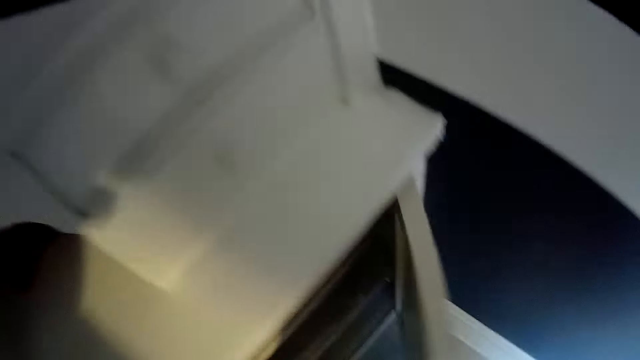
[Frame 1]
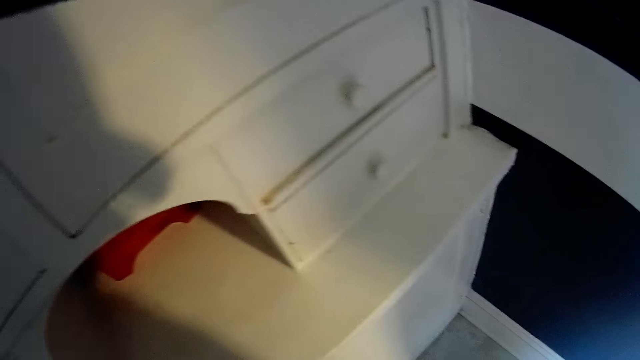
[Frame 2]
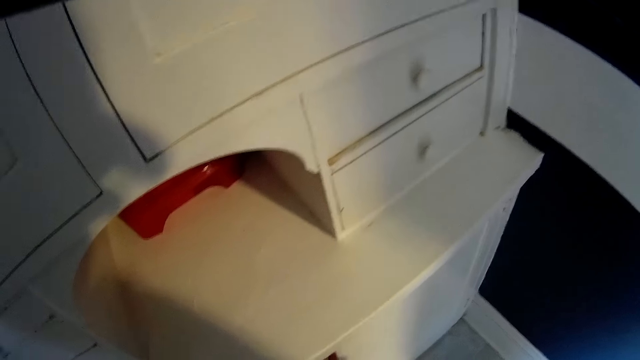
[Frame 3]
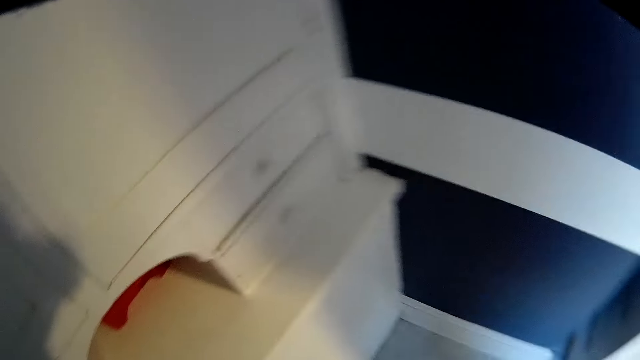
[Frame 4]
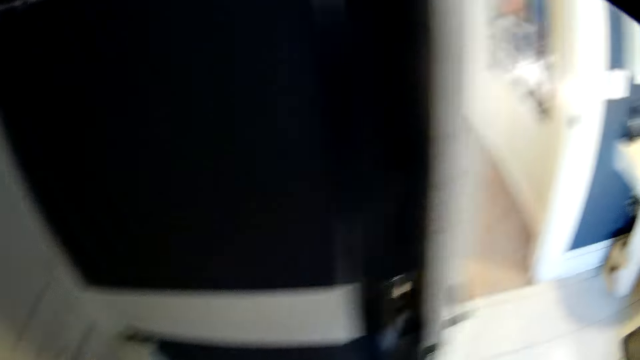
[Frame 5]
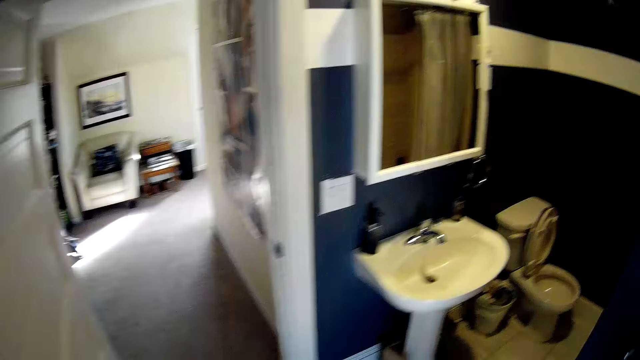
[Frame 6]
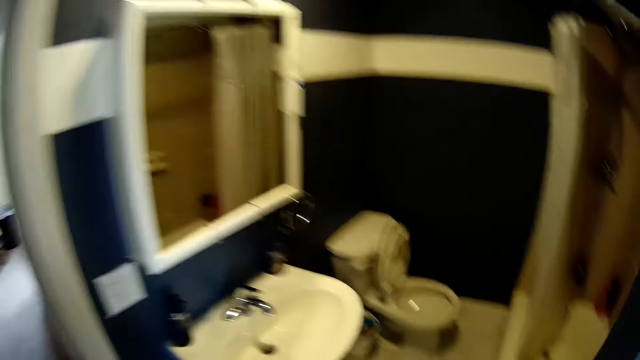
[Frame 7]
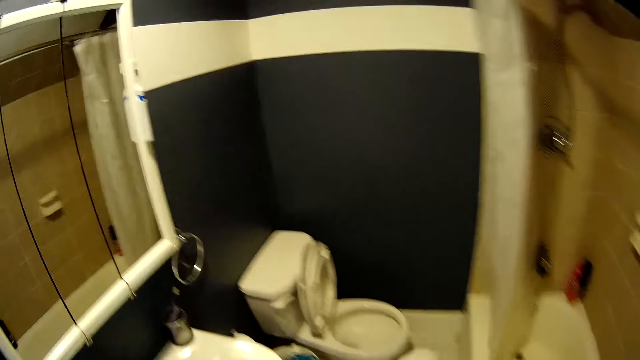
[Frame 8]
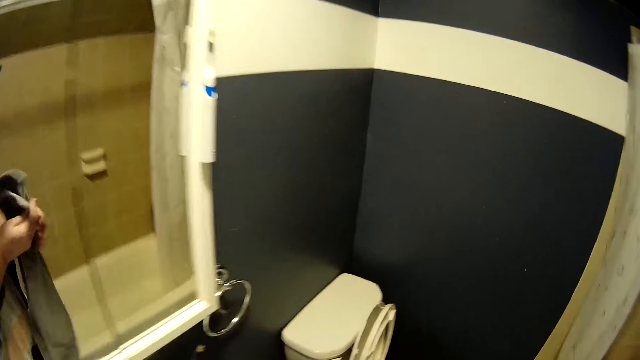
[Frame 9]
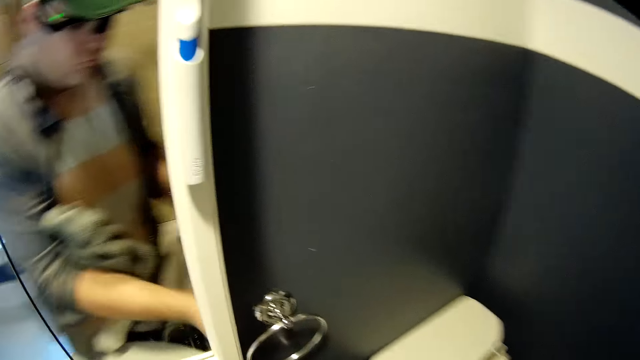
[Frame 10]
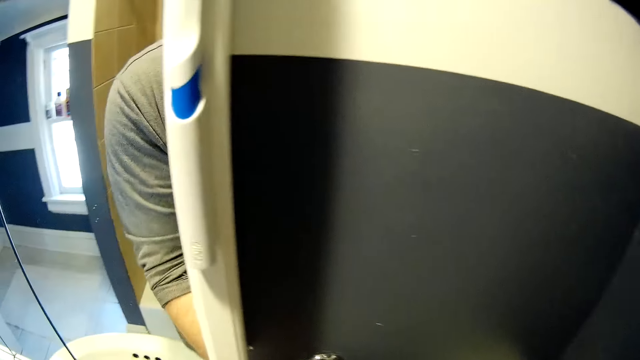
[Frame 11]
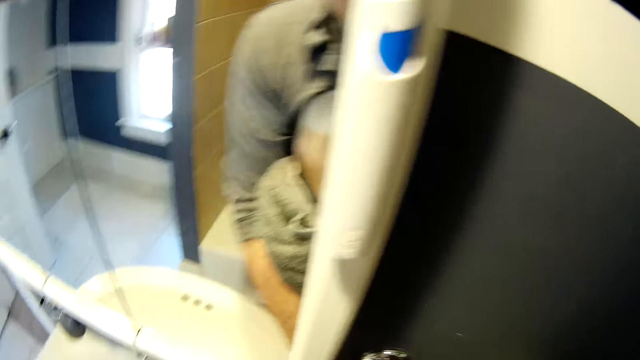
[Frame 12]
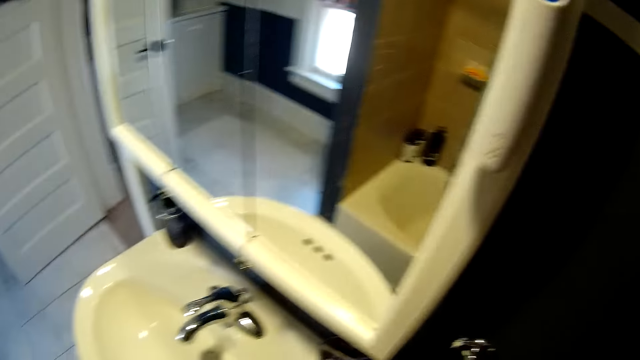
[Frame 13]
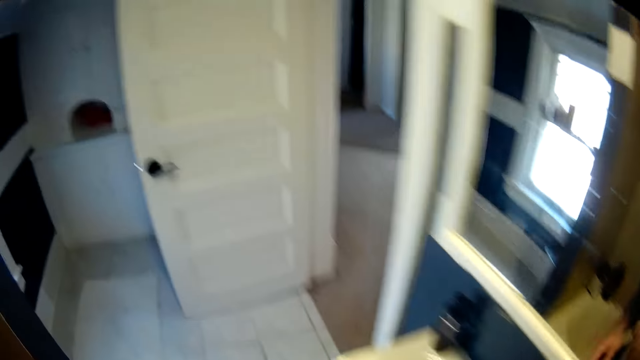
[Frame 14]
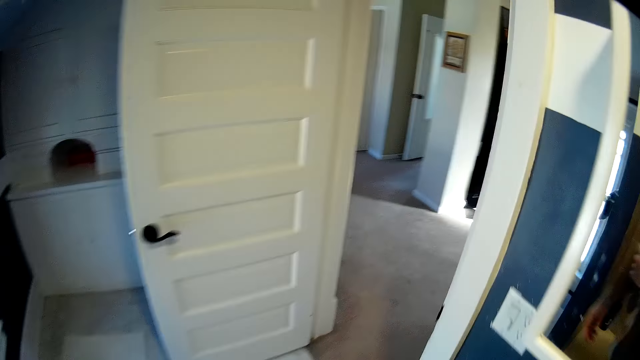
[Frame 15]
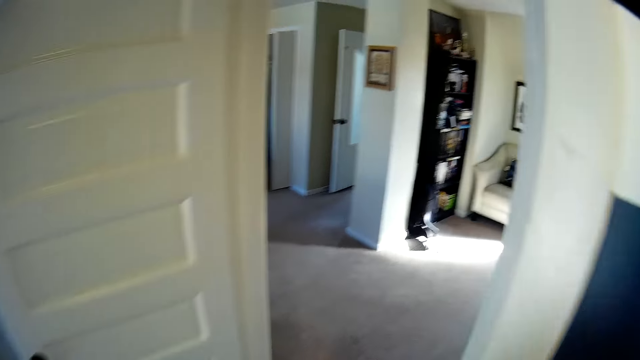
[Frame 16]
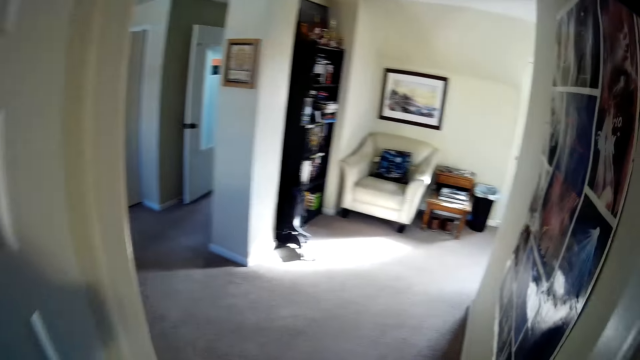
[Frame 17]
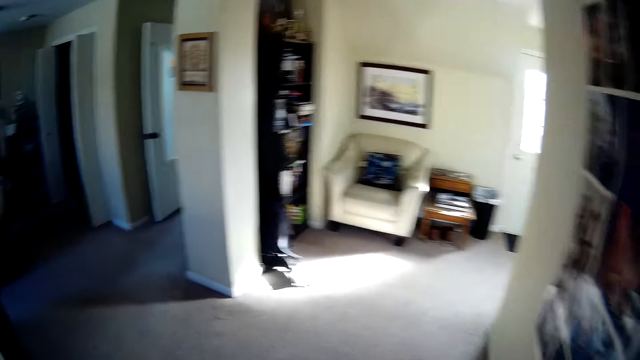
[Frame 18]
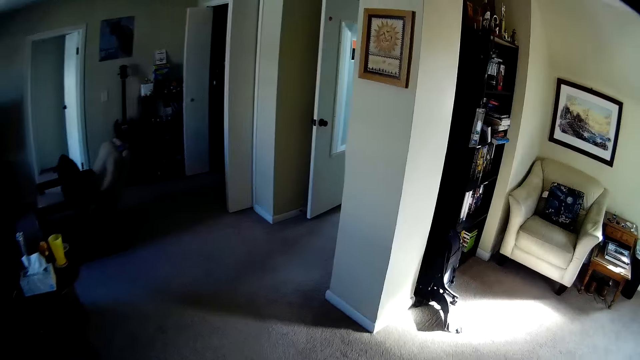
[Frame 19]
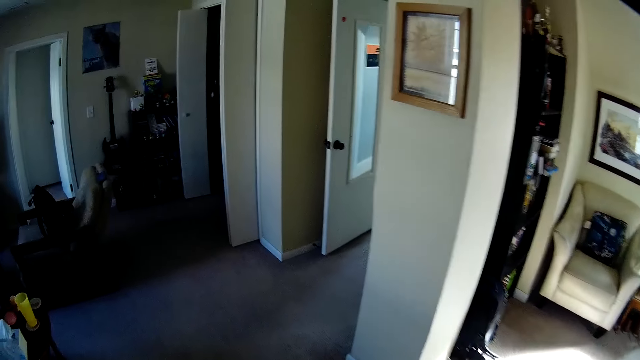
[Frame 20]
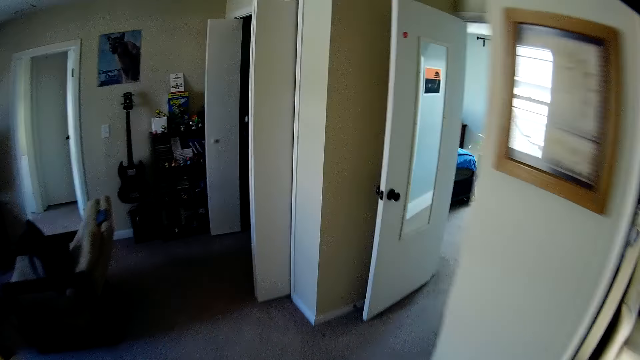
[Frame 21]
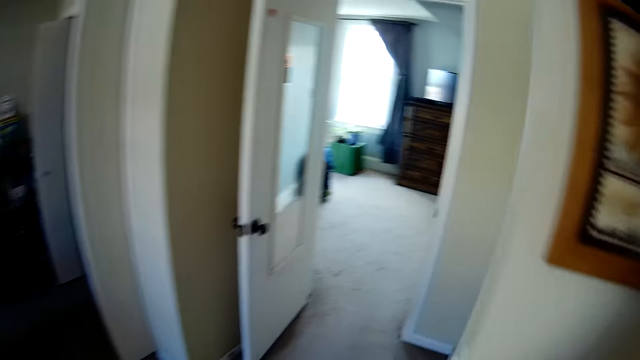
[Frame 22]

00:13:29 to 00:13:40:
The camera wearer picks up a towel from the cabinet and closes the cabinet door. They turn around the room and walk around the room. They wipe hands with the hand towel. They turn around the room and walk around the room.

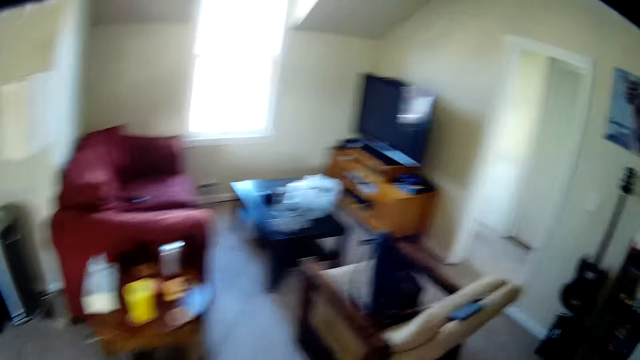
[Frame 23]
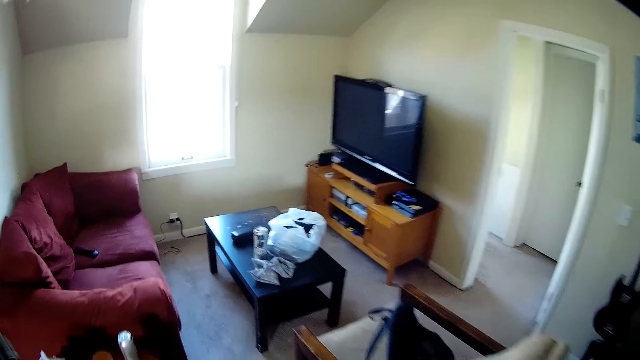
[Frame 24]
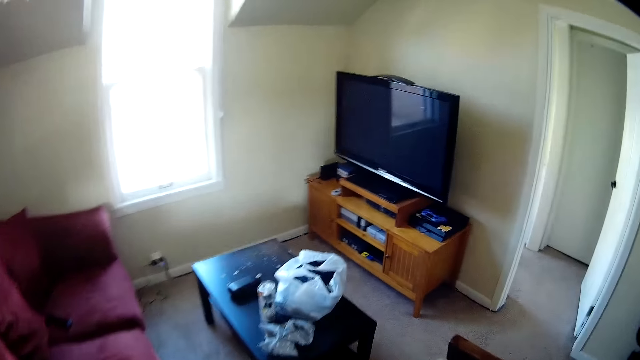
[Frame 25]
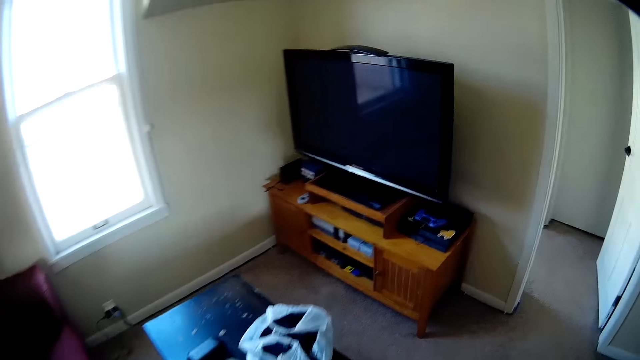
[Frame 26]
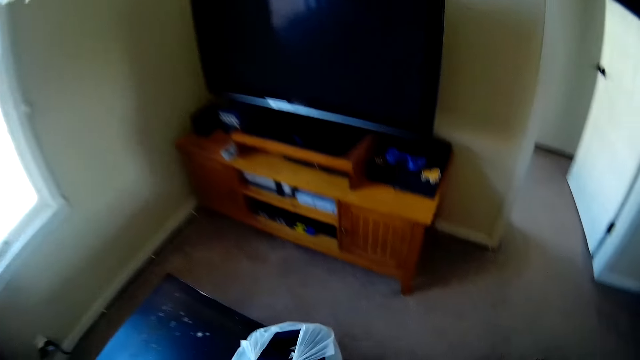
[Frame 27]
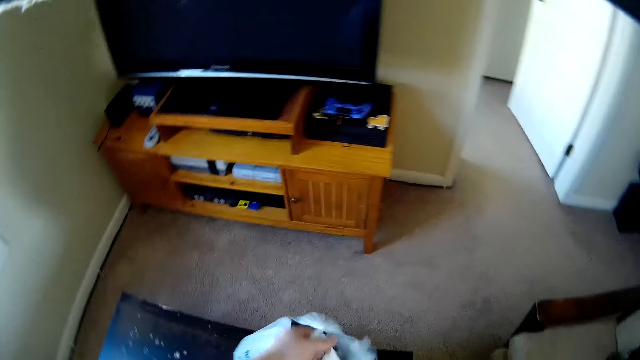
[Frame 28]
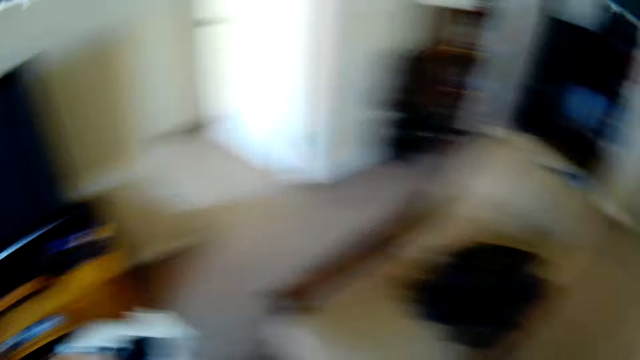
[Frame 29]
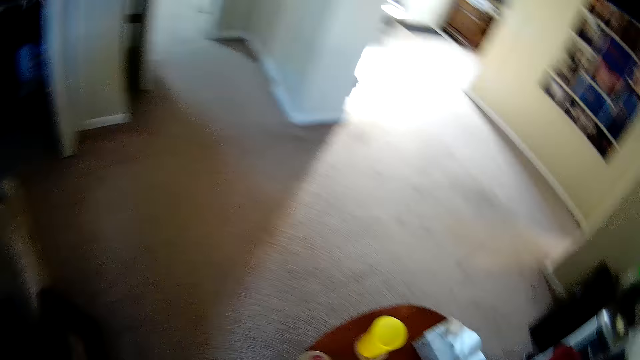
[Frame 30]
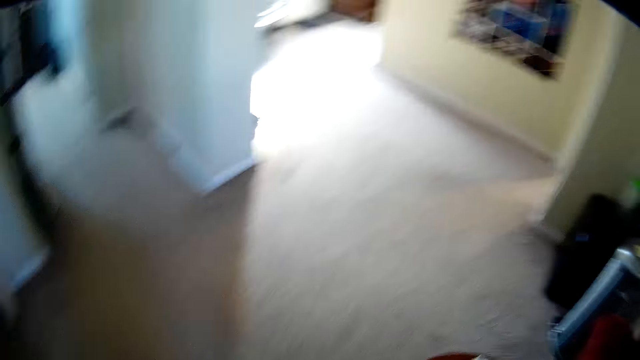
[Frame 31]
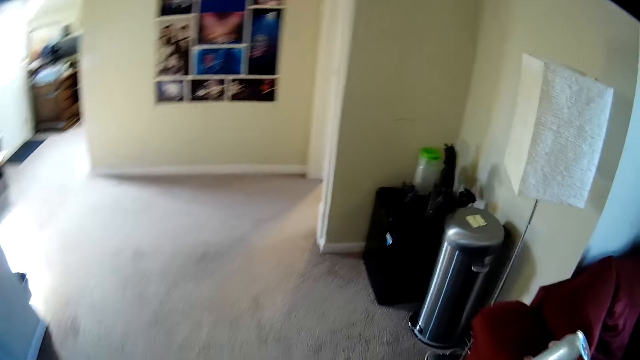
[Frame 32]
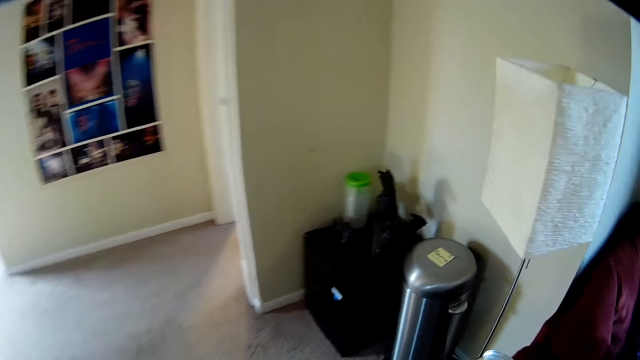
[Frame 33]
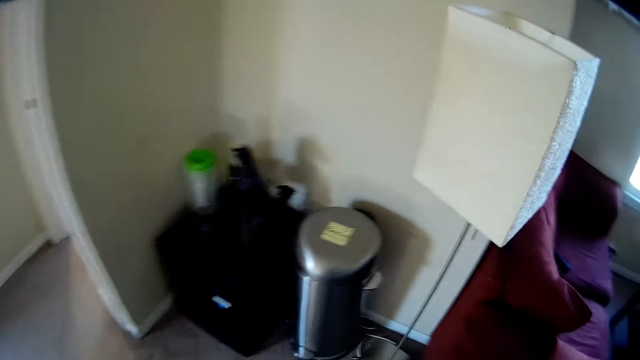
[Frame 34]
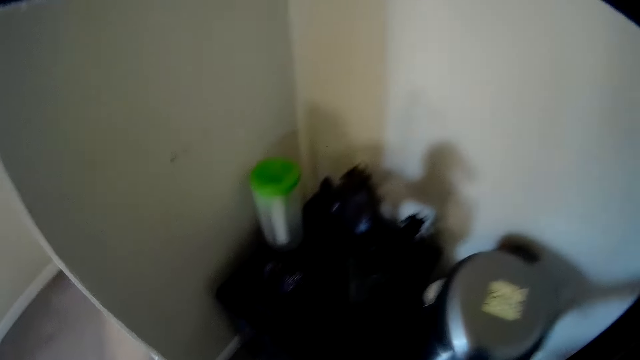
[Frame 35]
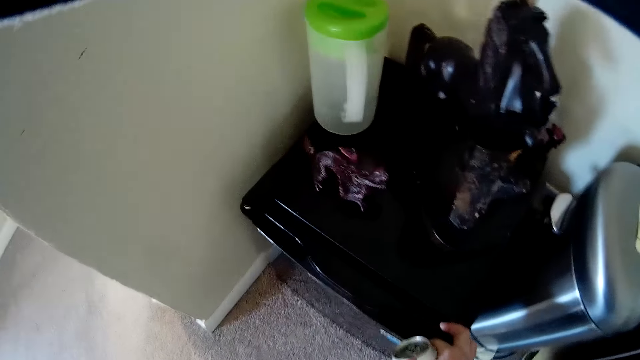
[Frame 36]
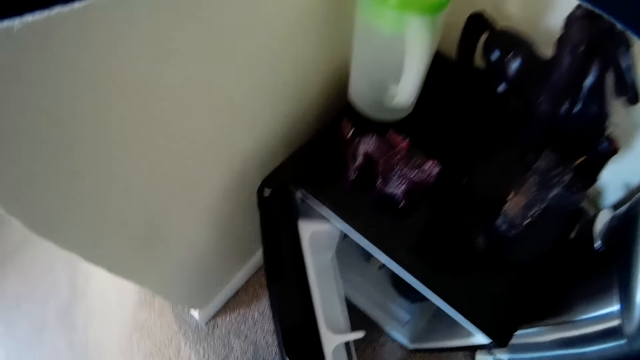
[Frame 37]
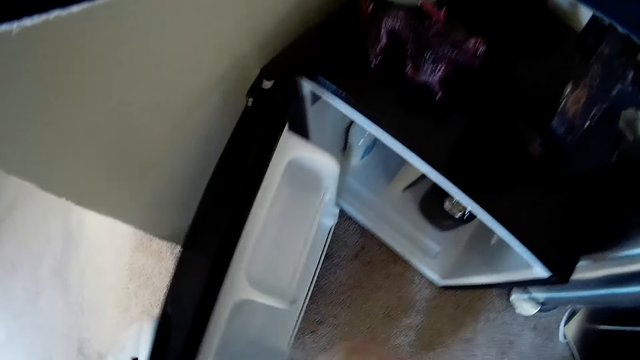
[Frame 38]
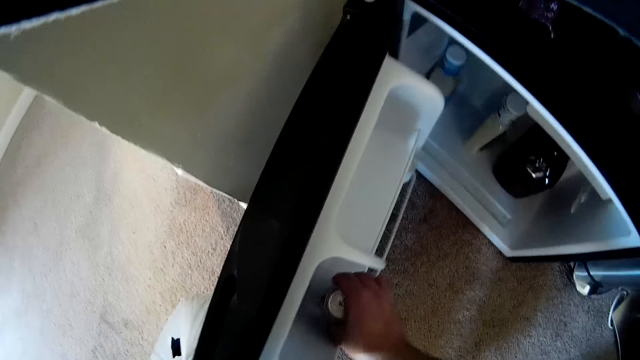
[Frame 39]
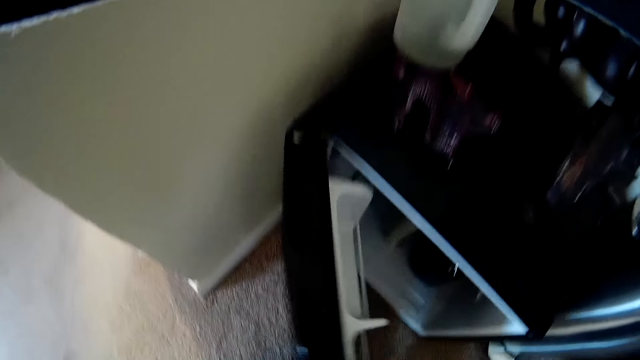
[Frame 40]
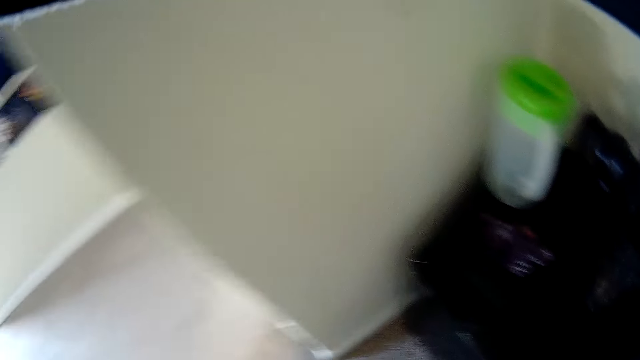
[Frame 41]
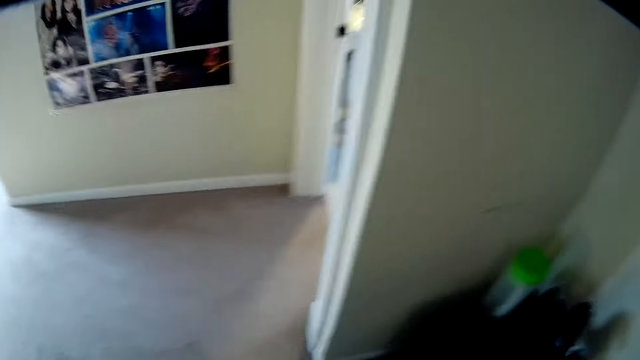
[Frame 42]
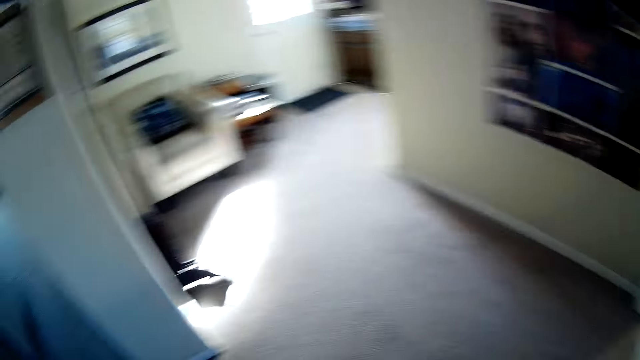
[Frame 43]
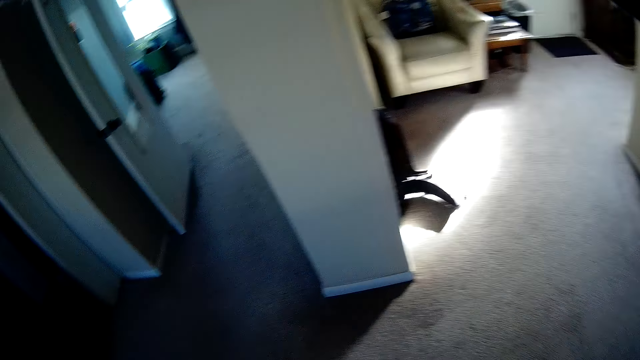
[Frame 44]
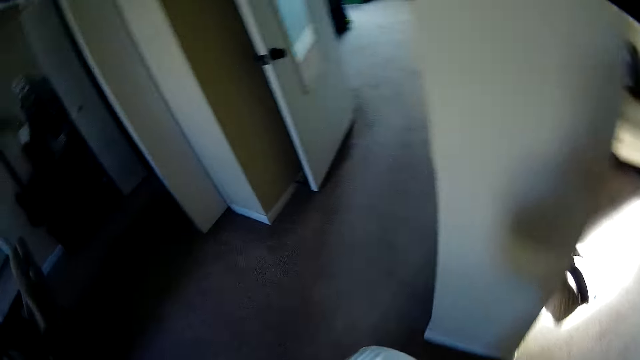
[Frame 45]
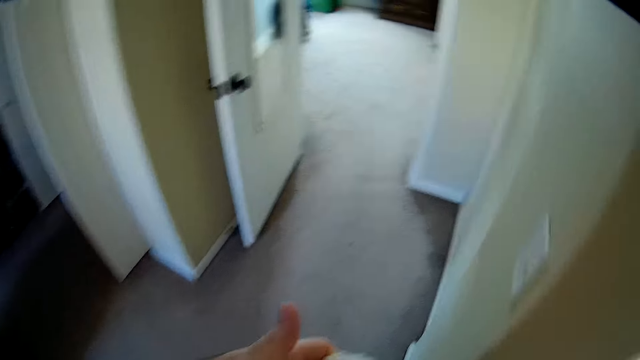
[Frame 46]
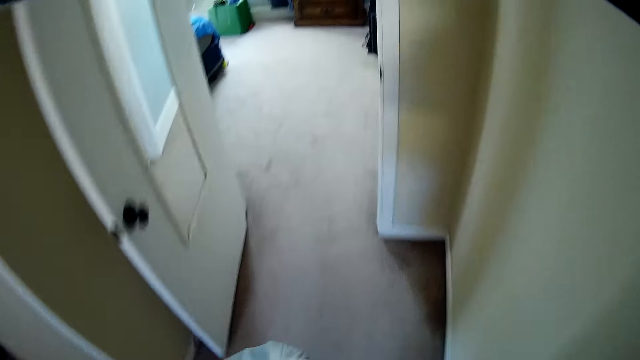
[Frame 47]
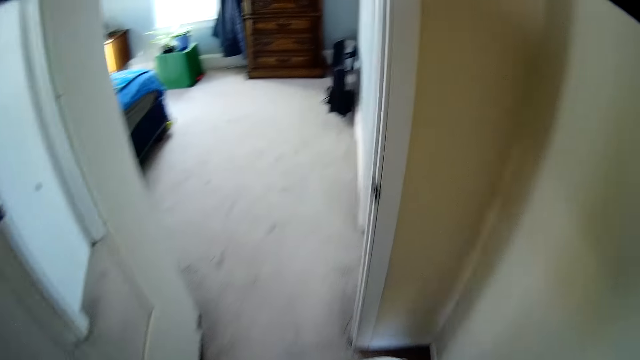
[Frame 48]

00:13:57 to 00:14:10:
The camera wearer picks up a nylon bag from the table and walks around the room. They open a fridge door and place a can in the fridge. They close the fridge door, turn around the room and walk around the house.
